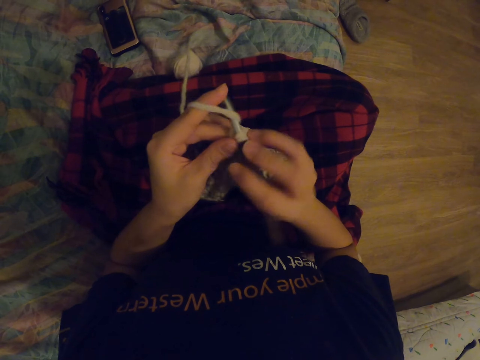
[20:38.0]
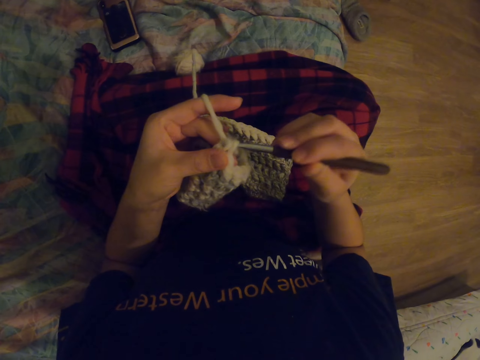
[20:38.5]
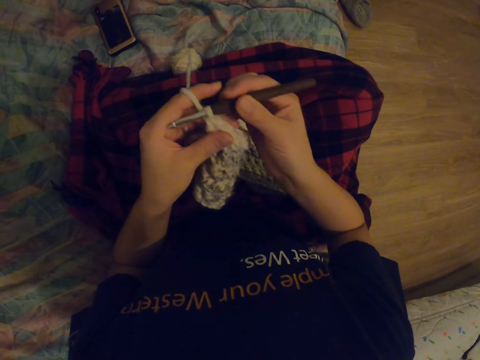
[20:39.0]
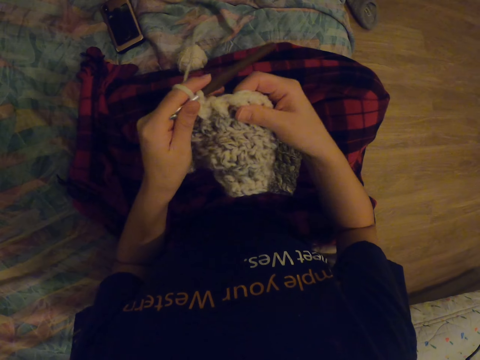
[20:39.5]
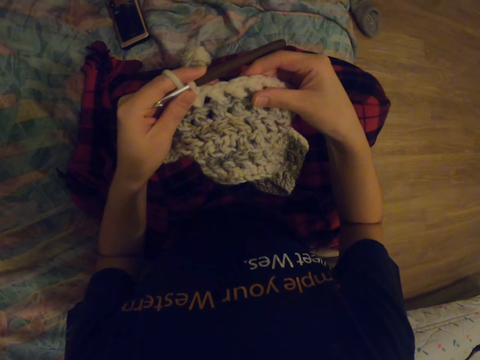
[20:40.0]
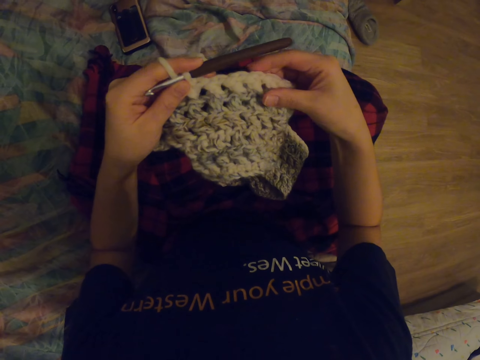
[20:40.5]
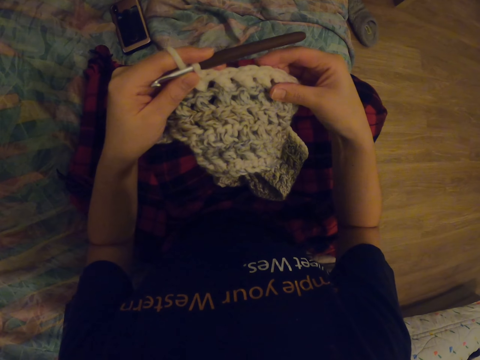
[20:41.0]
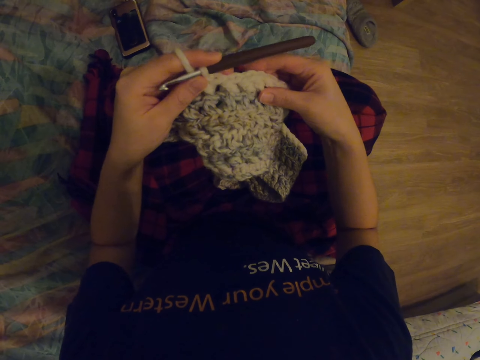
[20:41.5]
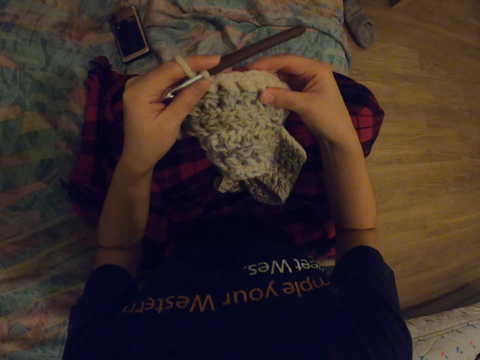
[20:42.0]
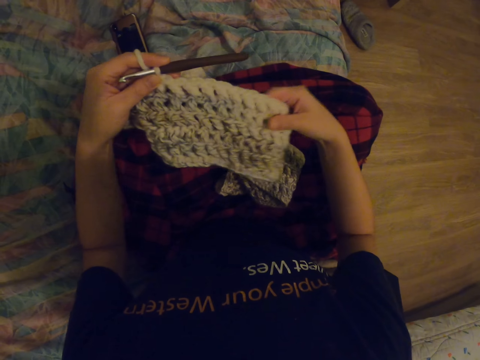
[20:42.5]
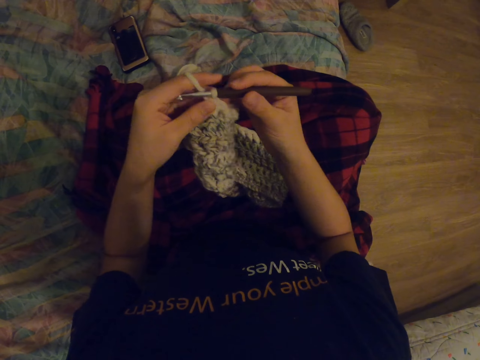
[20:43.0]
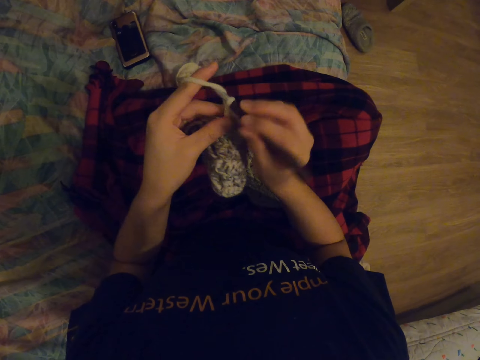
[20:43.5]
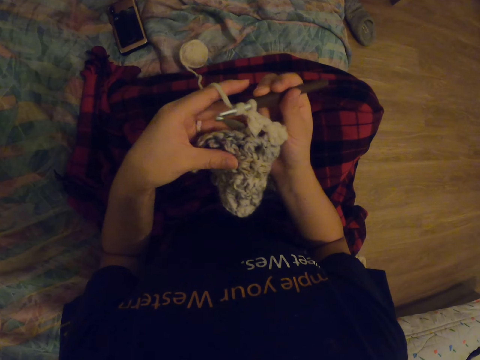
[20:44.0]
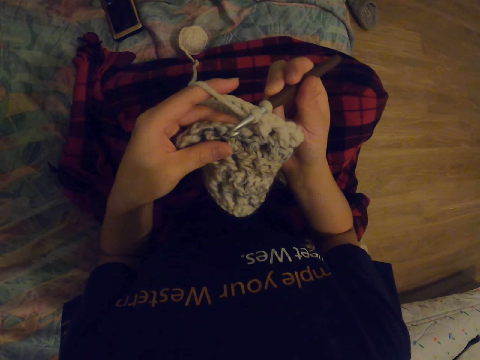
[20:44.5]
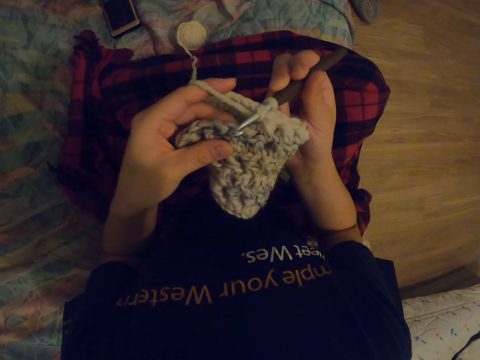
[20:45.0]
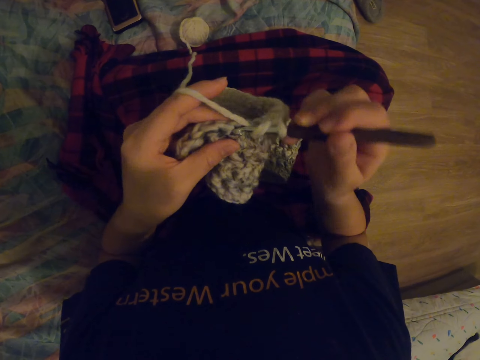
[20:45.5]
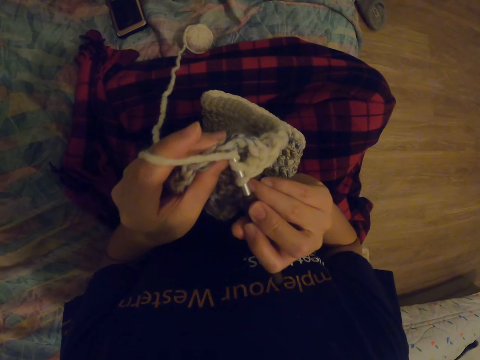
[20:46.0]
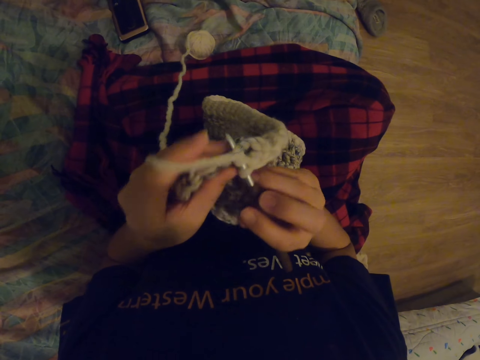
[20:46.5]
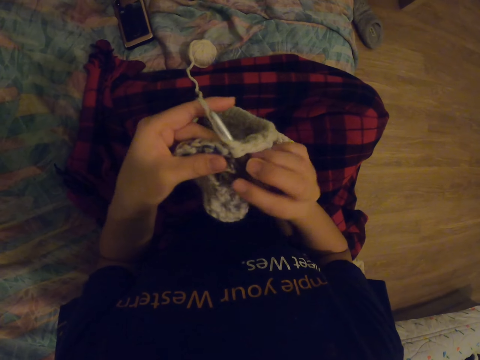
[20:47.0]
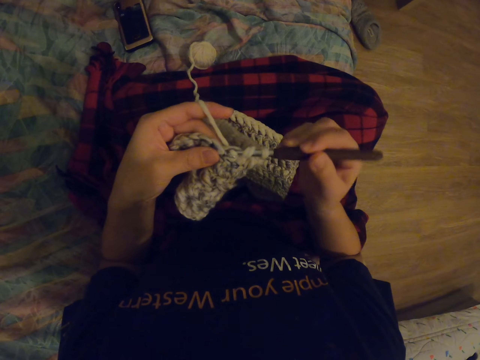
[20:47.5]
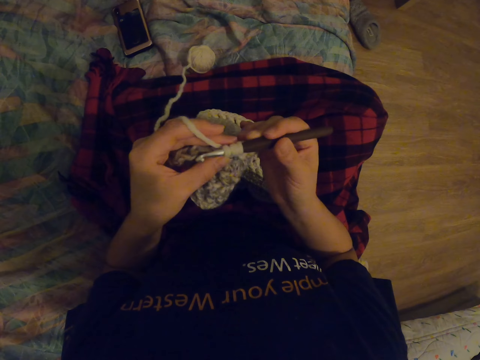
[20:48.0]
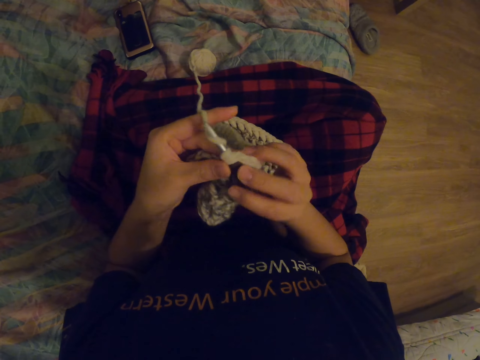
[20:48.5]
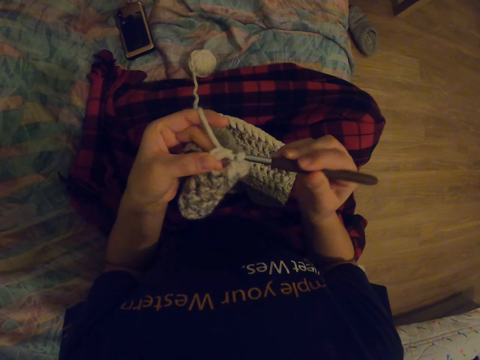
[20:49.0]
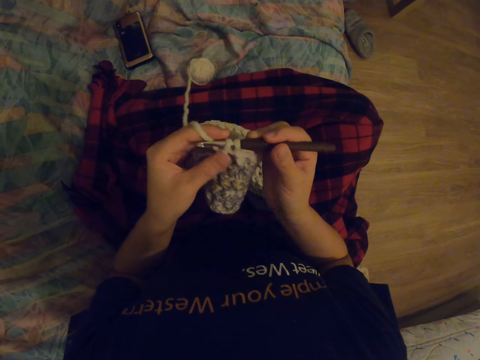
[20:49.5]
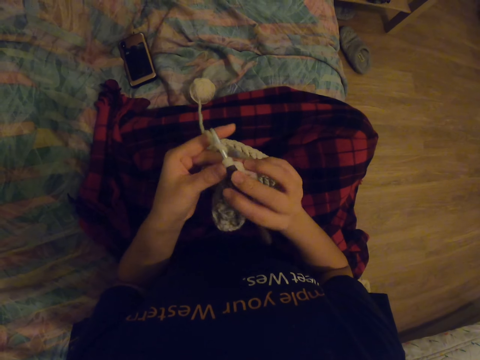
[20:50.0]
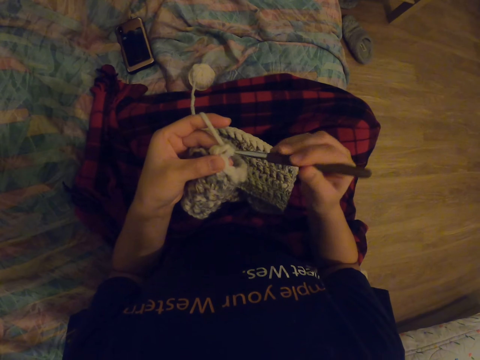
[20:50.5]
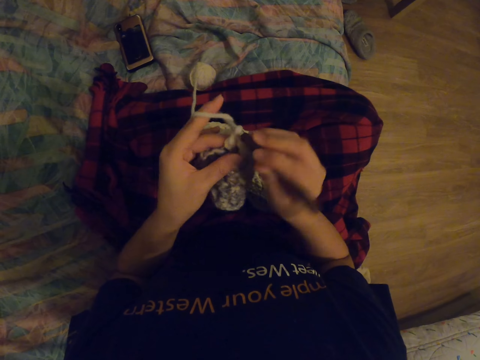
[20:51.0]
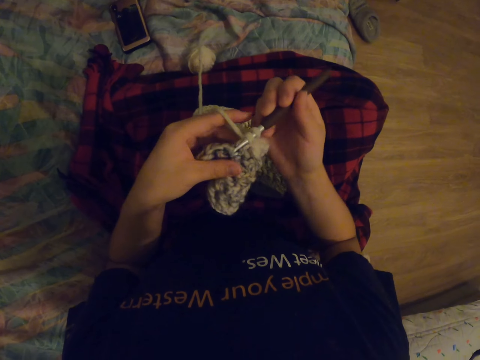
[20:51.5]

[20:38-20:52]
The camera wearer looks at the knitted scarf. They knit with a crochet hook.

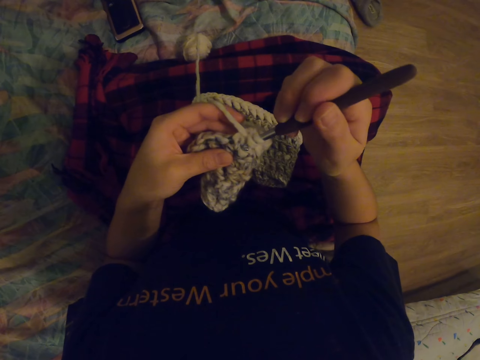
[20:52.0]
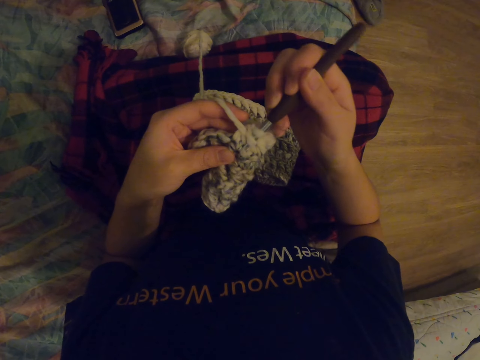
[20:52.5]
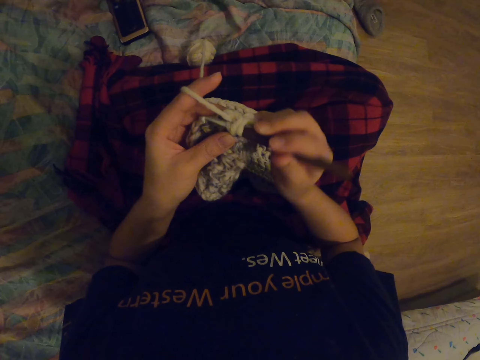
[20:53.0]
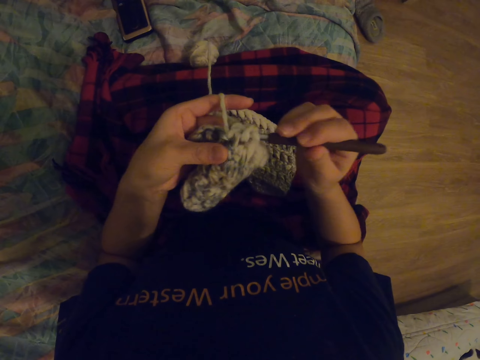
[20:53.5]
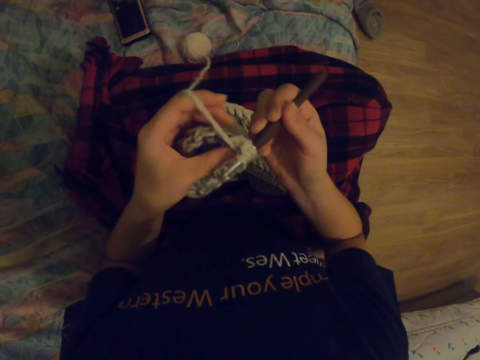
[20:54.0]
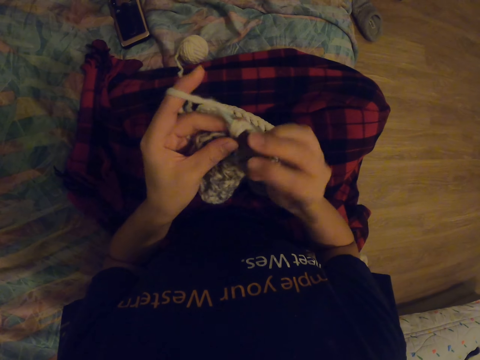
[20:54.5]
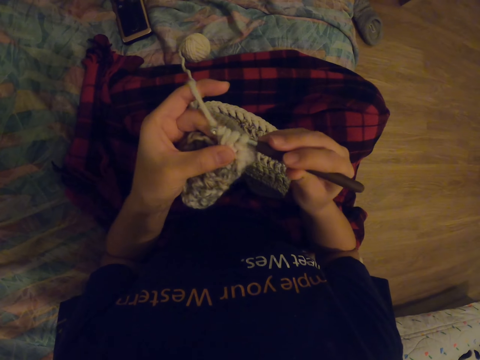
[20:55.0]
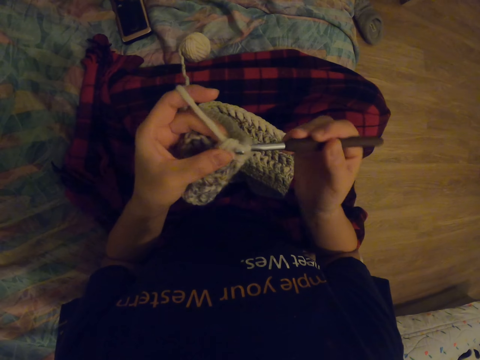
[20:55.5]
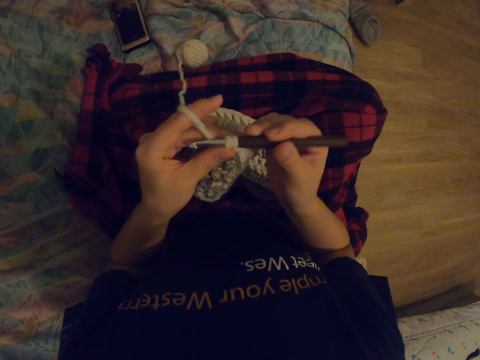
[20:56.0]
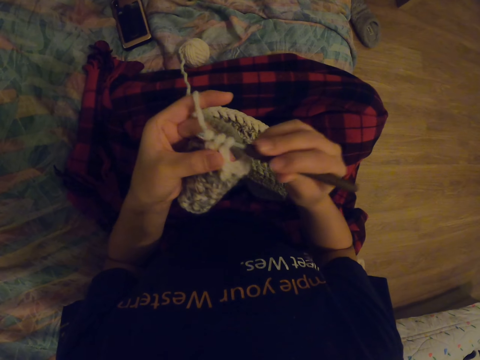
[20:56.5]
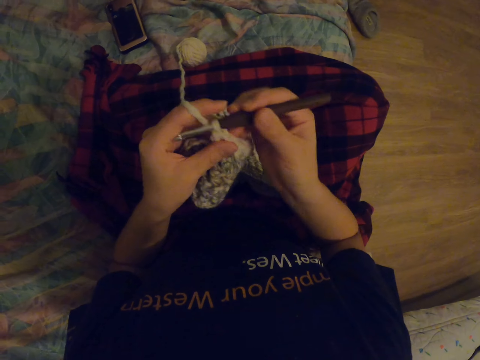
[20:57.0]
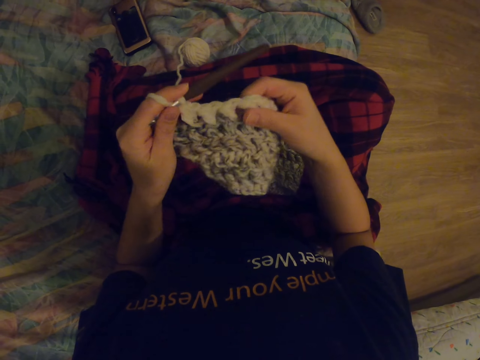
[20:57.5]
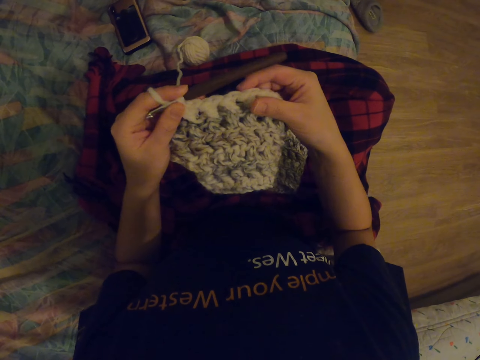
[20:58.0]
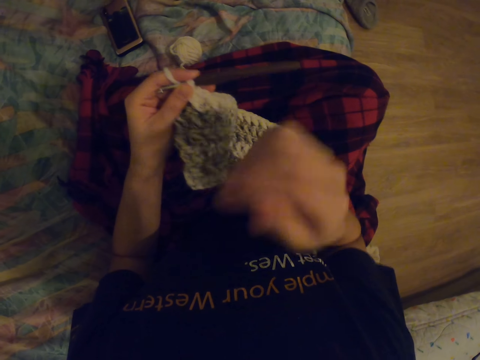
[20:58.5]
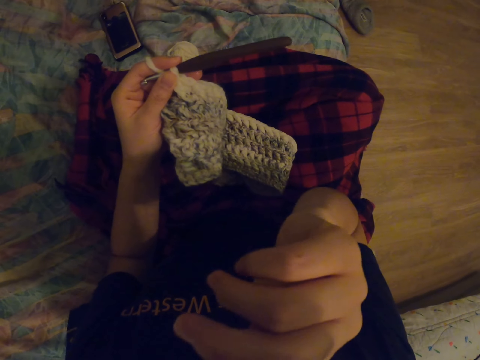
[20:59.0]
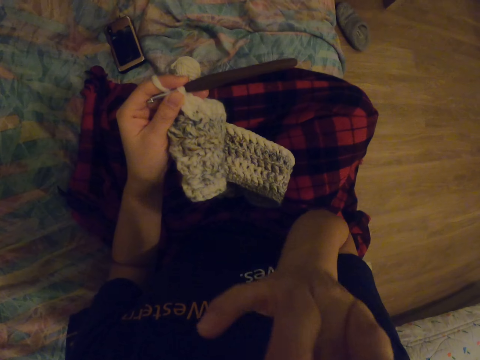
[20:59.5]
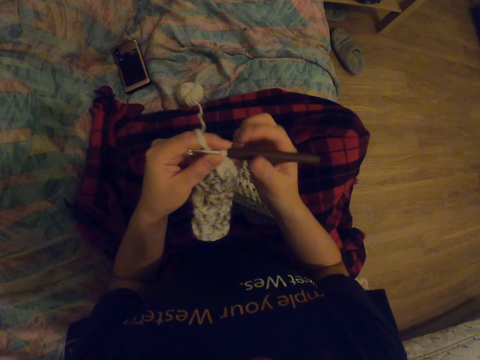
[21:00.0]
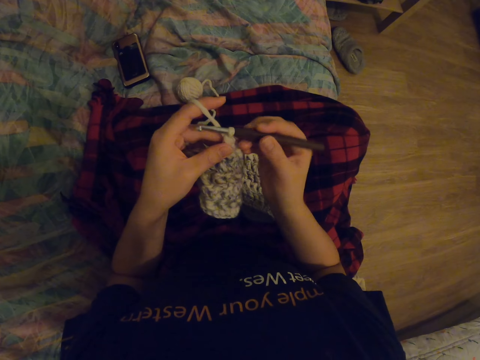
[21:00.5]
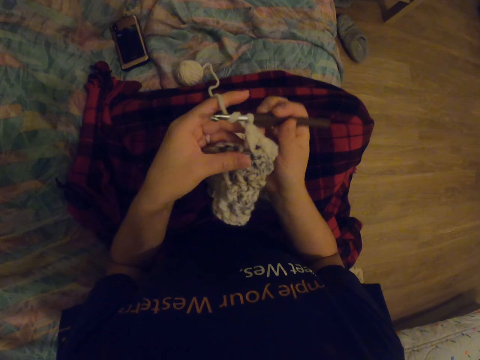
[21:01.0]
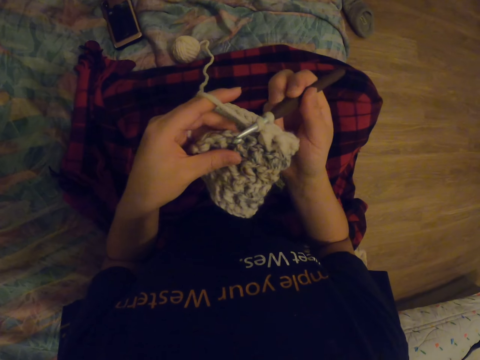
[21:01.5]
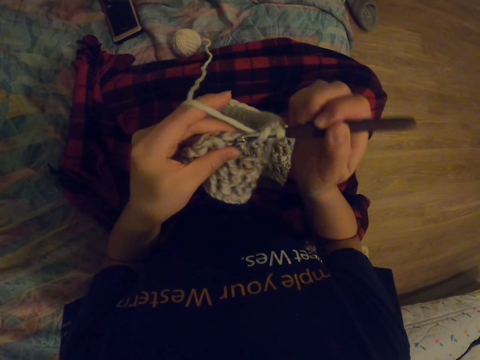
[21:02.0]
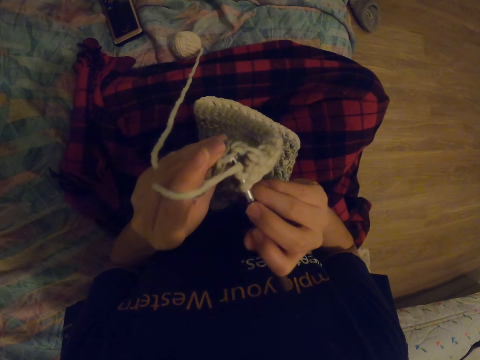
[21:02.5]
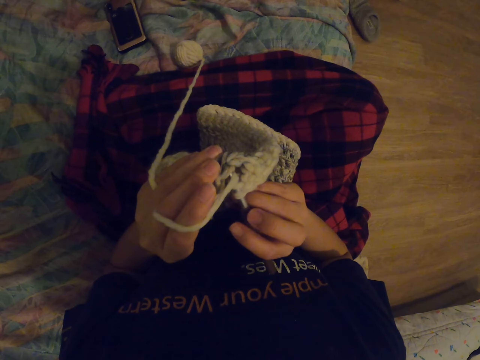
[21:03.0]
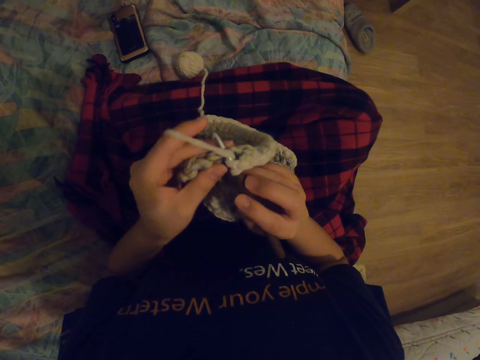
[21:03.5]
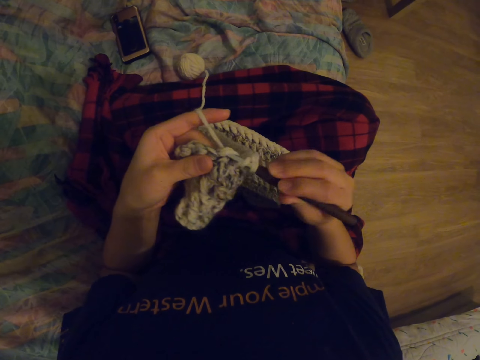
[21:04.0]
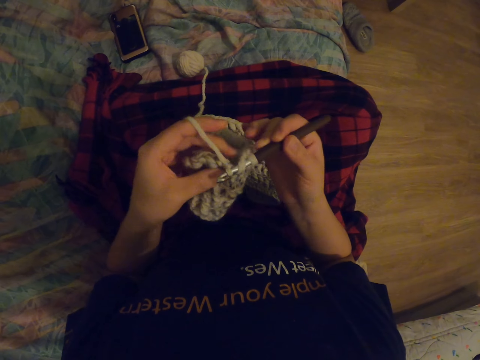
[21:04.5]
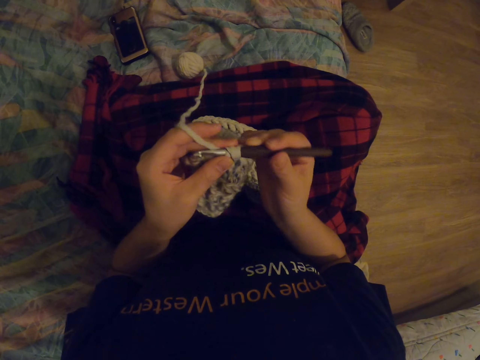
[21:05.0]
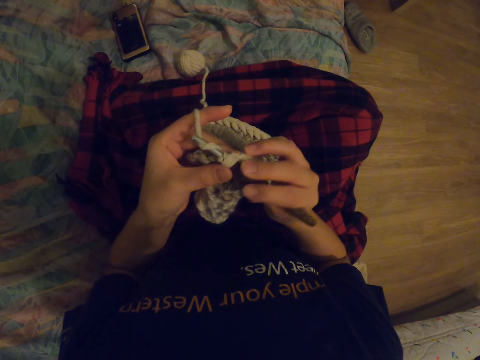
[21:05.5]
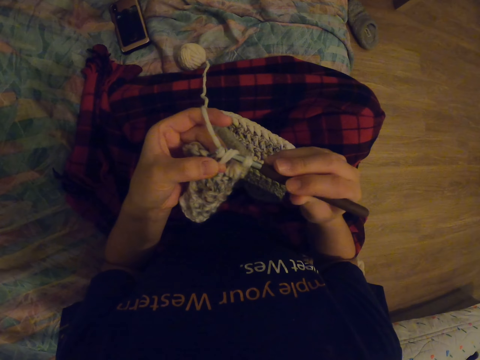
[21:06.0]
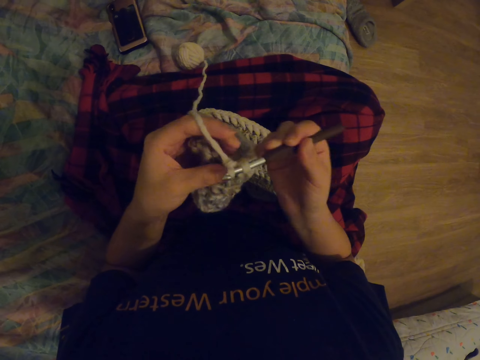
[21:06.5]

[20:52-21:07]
The camera wearer looks at the garment. They move their hand towards the face and hold the face. They knit with a crochet hook.
